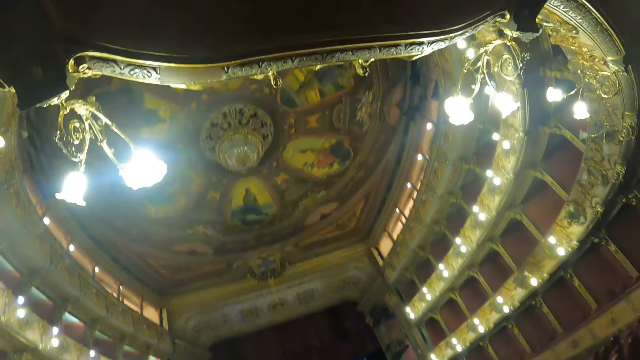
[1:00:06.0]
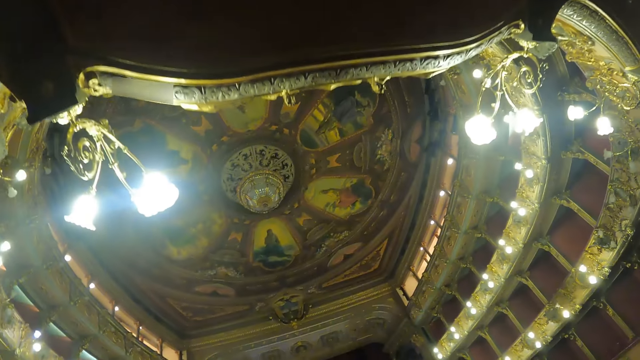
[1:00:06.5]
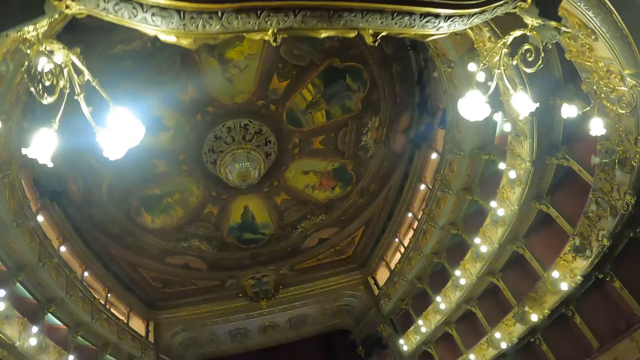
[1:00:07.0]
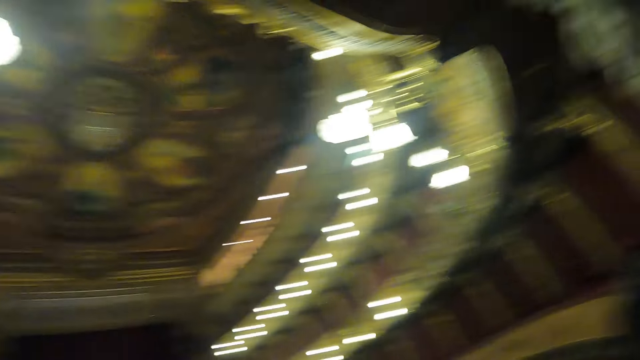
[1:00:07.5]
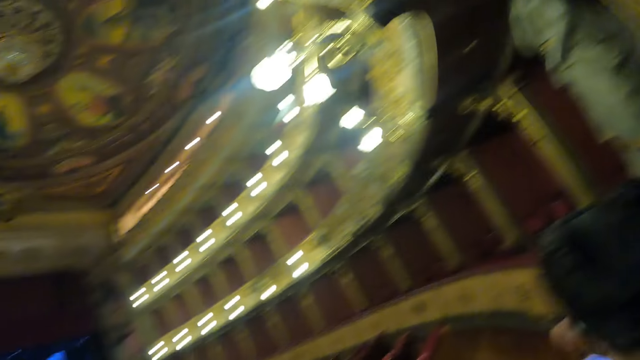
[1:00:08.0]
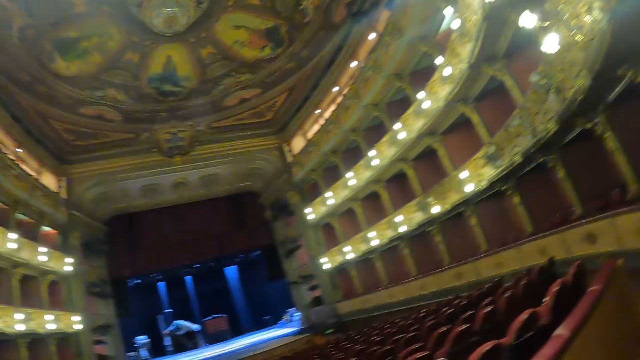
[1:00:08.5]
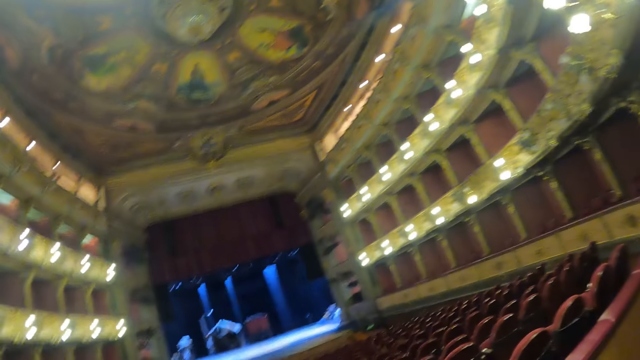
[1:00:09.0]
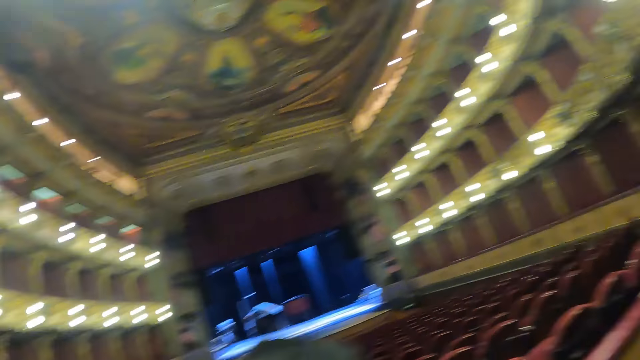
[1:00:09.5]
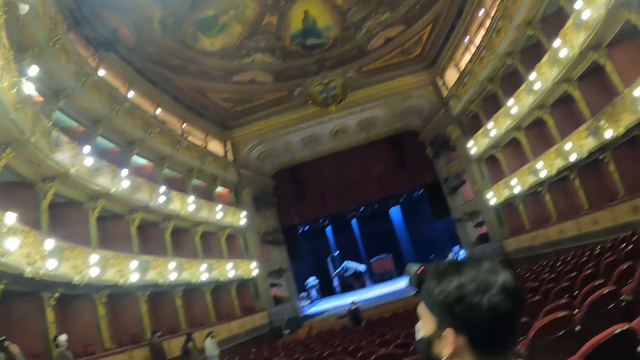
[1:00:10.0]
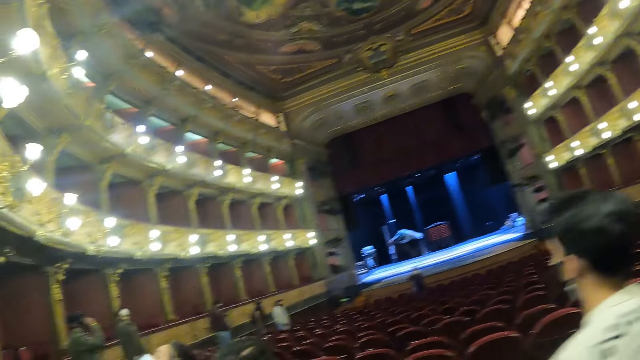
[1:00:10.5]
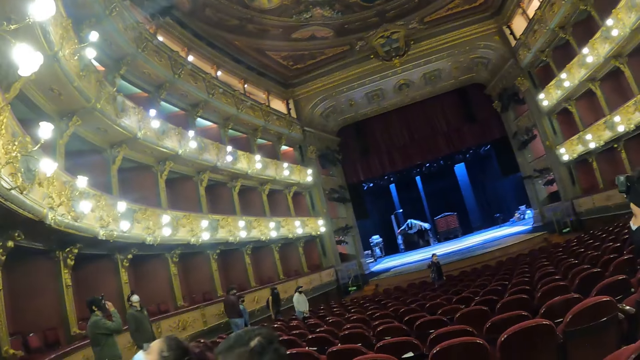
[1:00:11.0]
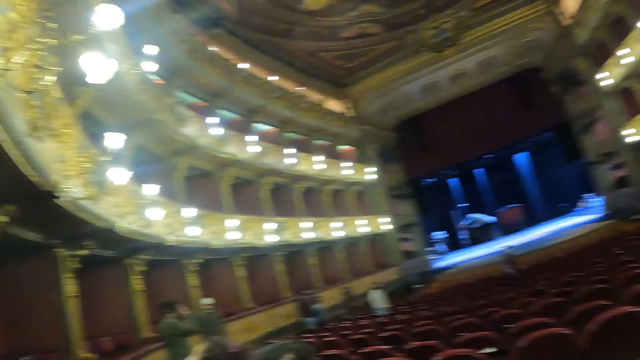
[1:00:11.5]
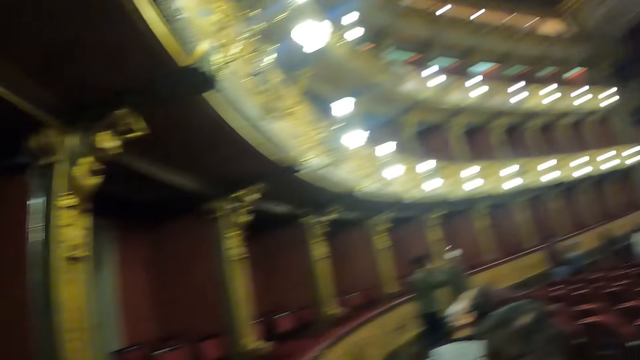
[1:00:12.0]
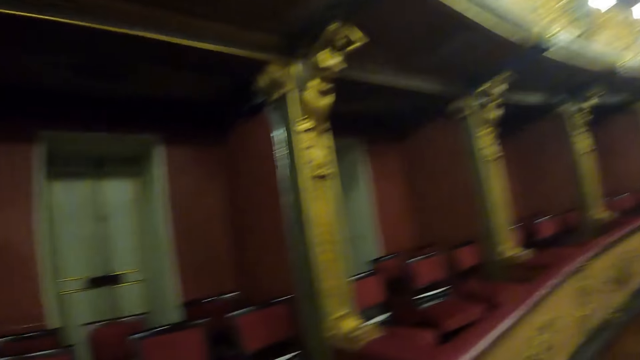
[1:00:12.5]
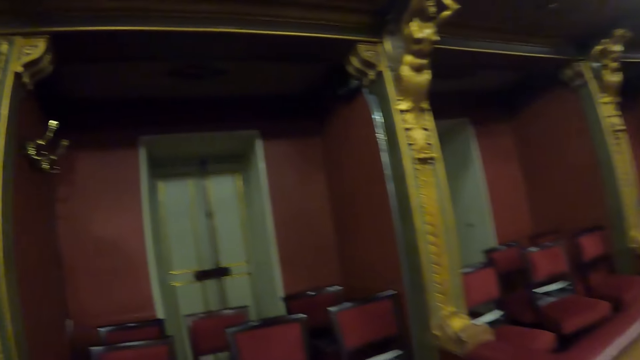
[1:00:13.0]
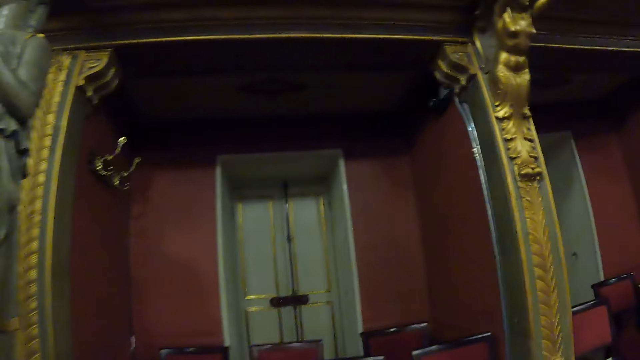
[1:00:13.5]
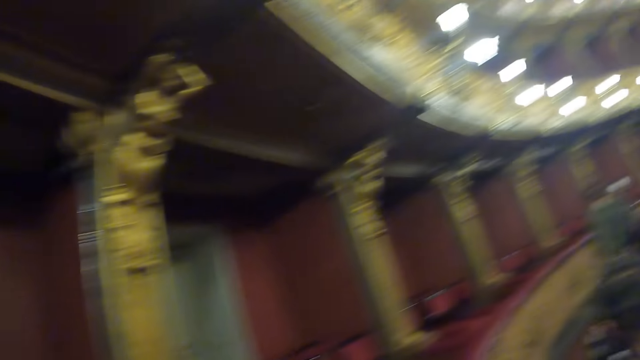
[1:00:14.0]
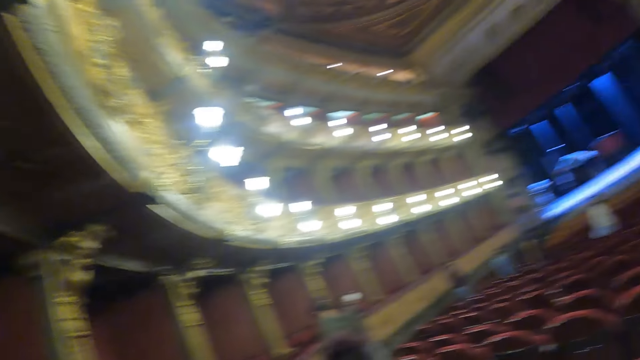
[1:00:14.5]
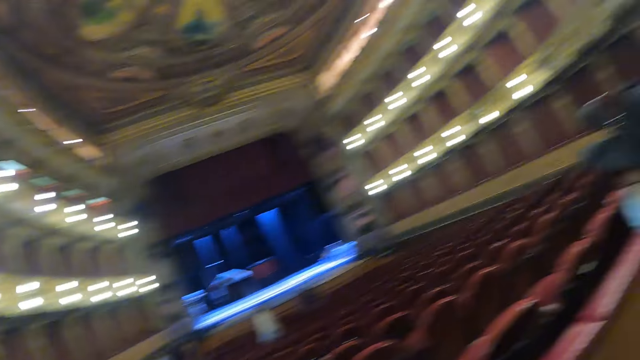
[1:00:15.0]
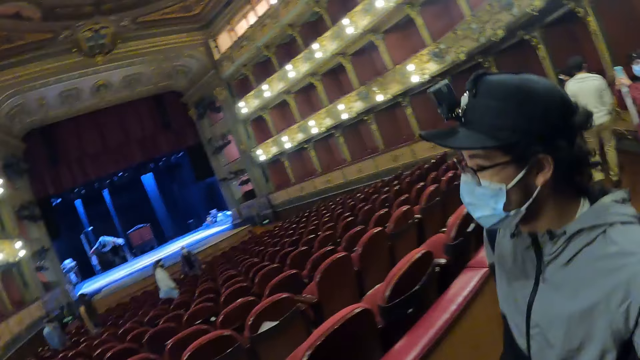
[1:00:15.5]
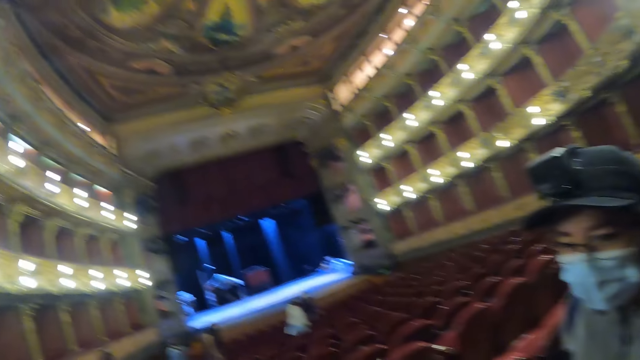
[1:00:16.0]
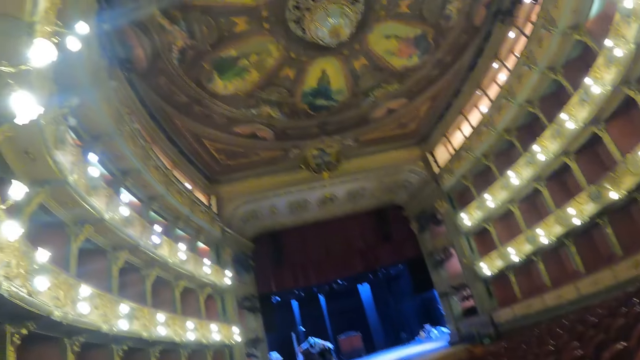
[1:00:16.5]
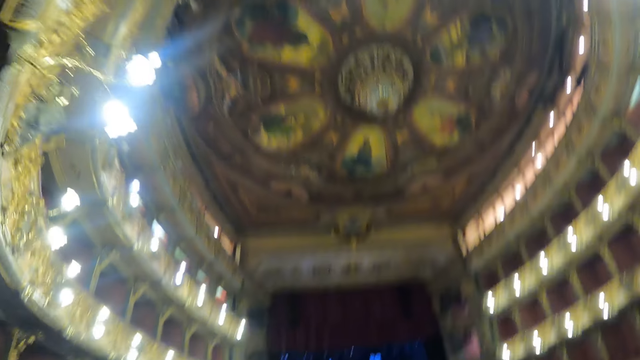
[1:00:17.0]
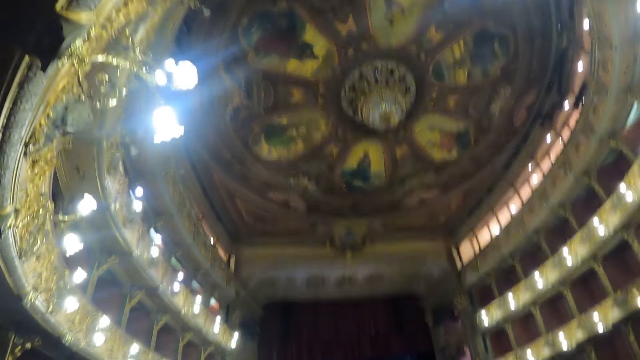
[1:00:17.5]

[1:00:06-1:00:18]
The camera wearer looks up to the ceiling. They look around.

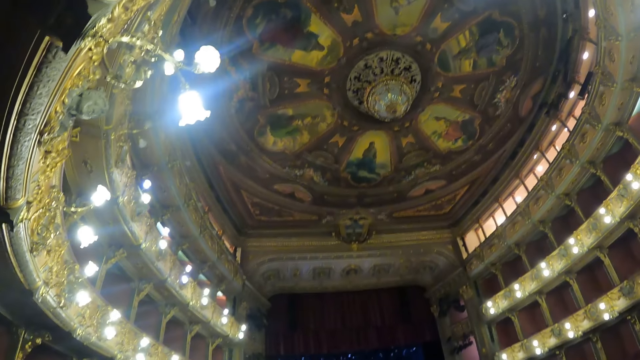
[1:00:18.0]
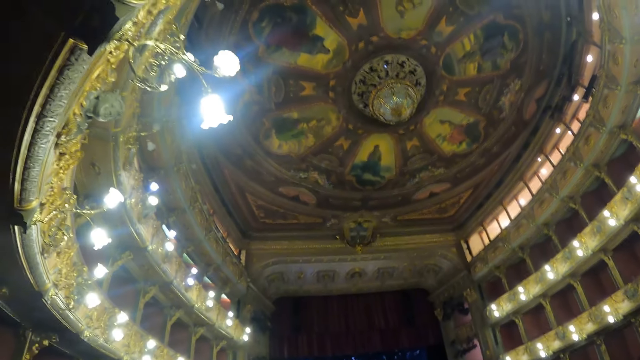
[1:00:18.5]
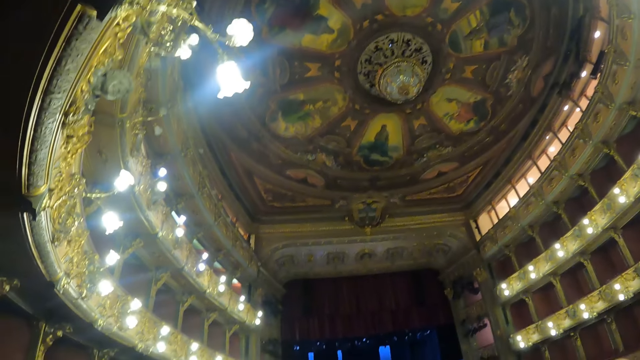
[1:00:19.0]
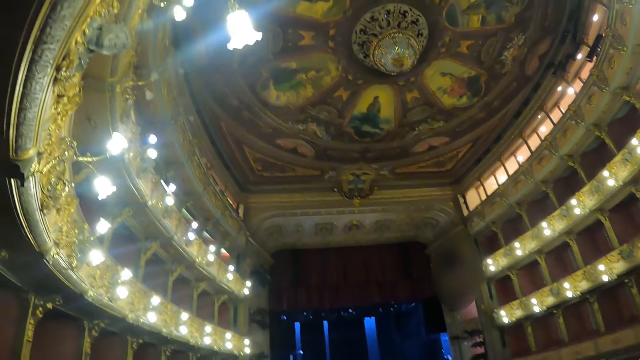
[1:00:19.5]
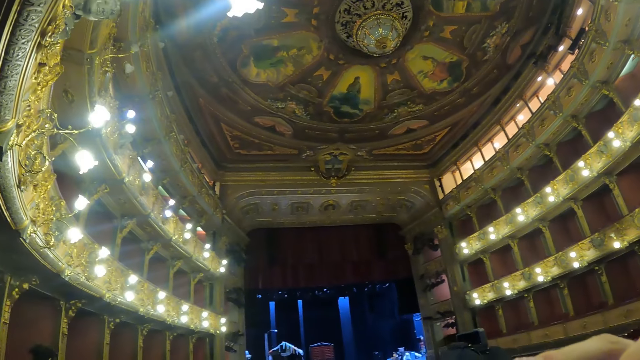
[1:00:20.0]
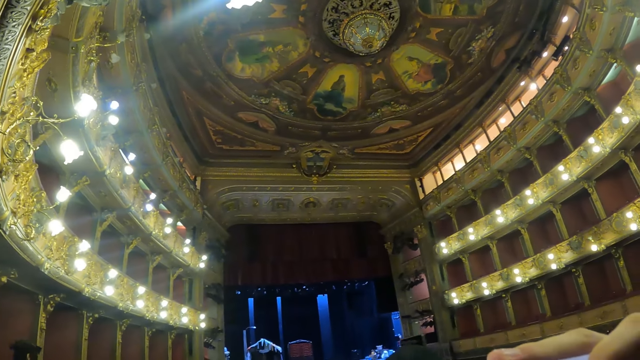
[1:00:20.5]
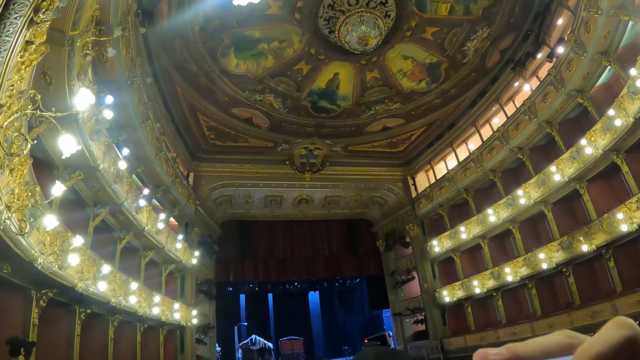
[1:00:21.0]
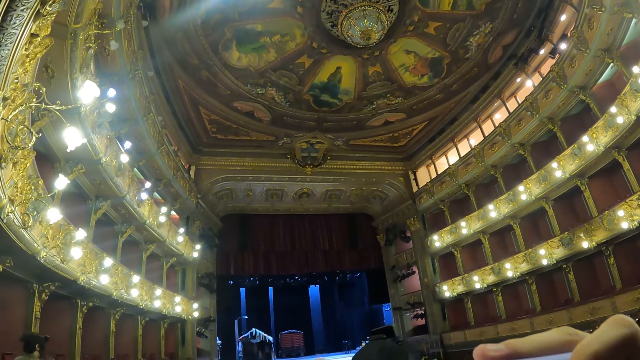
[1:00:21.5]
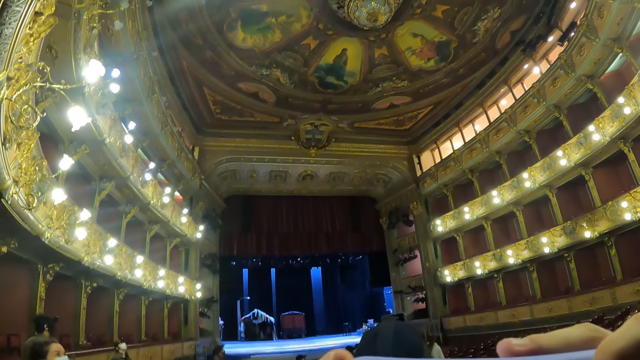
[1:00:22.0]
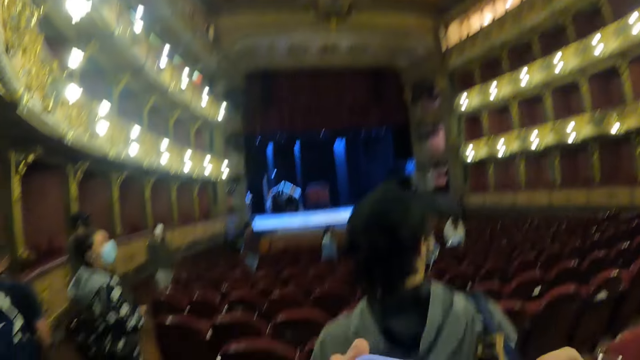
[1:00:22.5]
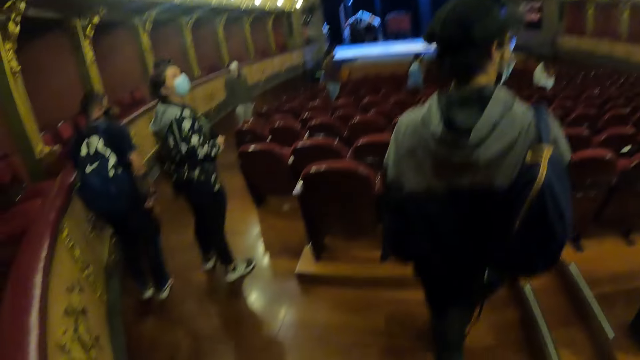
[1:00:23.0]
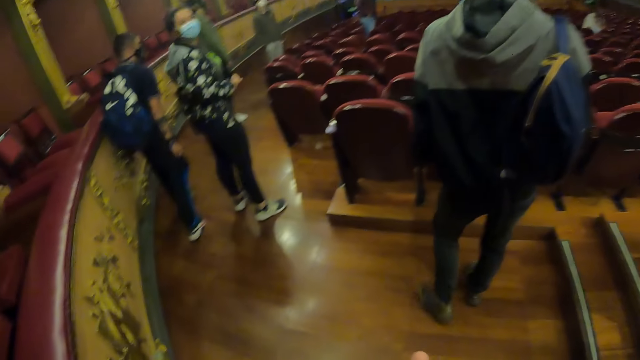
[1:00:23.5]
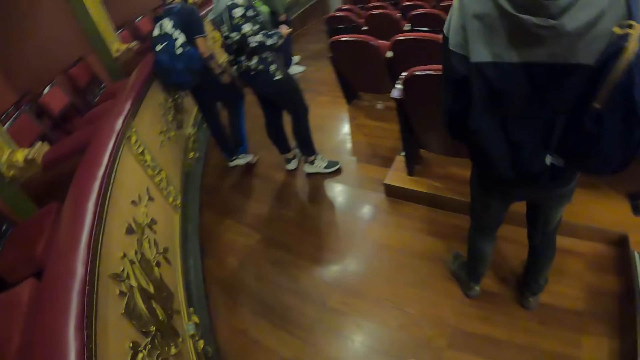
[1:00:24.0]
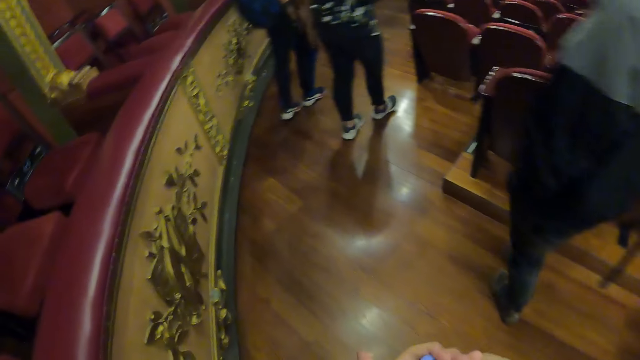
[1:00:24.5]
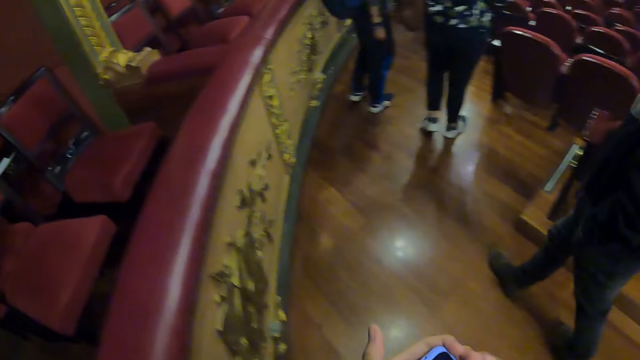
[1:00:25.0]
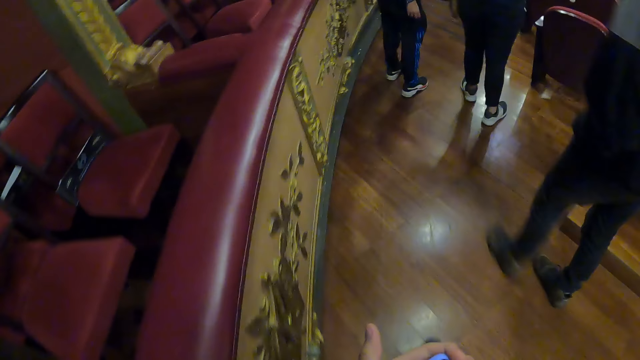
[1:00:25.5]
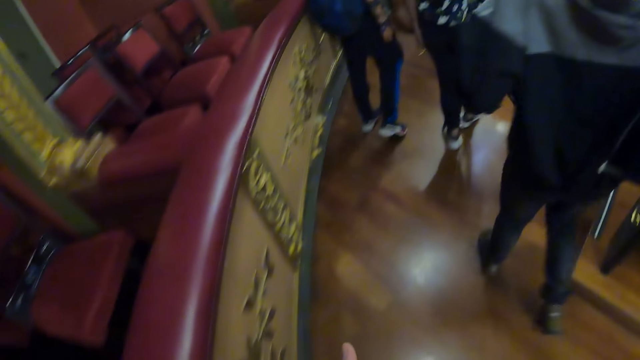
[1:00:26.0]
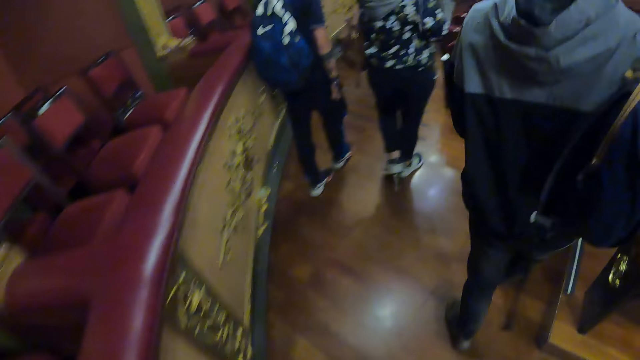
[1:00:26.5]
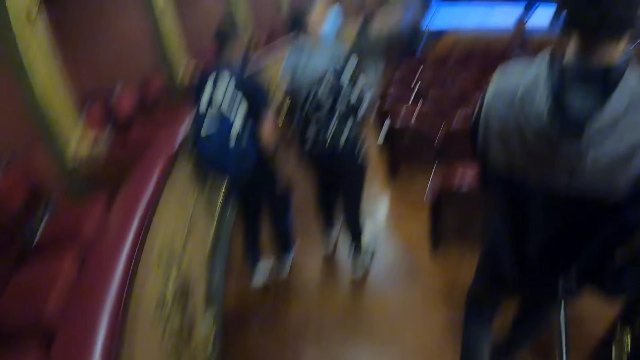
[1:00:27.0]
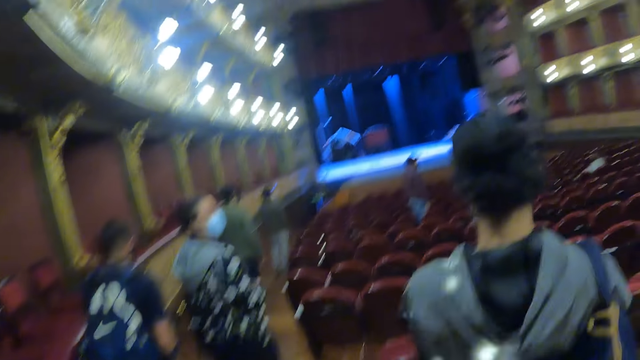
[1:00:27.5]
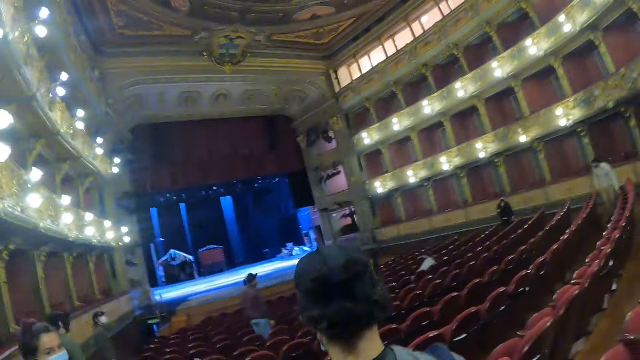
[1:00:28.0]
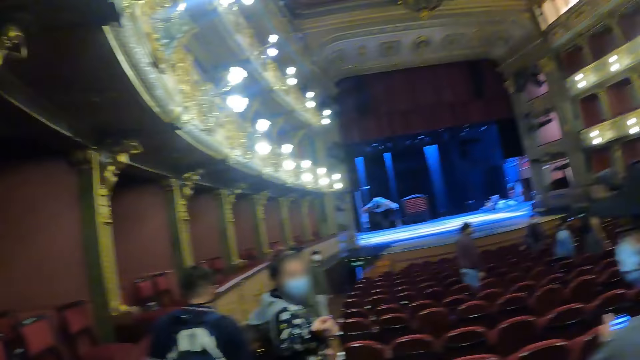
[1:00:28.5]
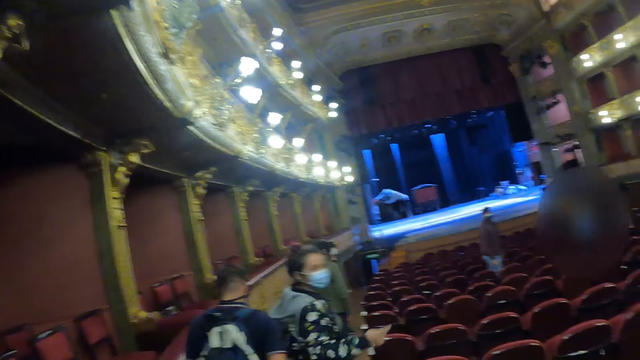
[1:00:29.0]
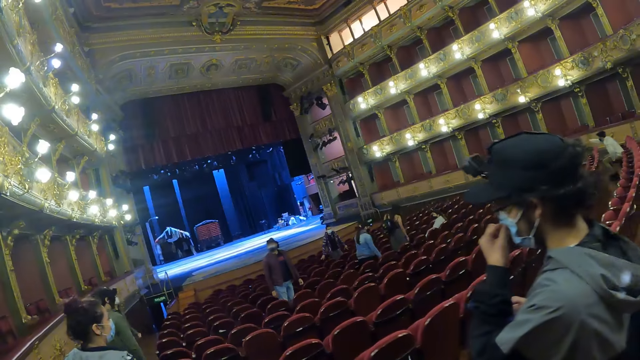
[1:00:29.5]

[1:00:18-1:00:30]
The camera wearer takes pictures of the auditorium with a phone. They look down. They walk around the theatre, use the phone and hold the phone with both hands. They look around.
